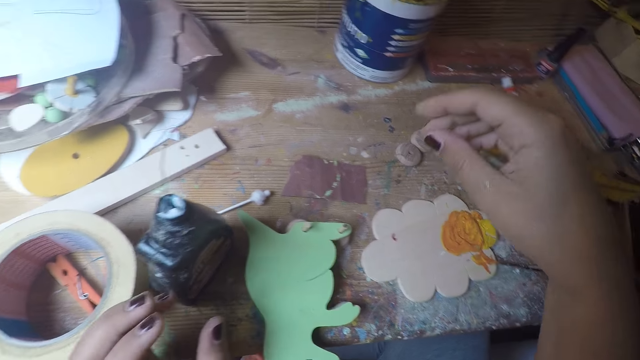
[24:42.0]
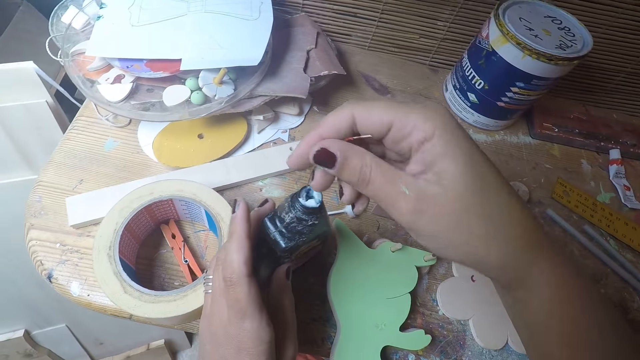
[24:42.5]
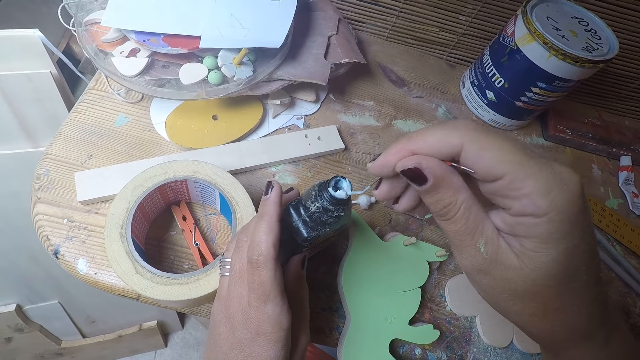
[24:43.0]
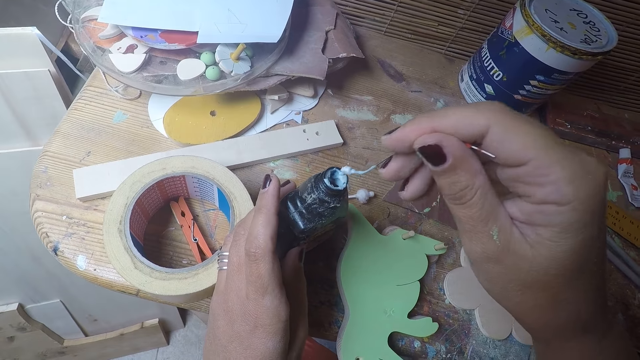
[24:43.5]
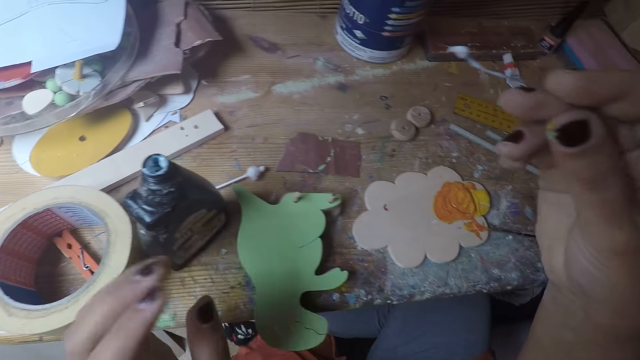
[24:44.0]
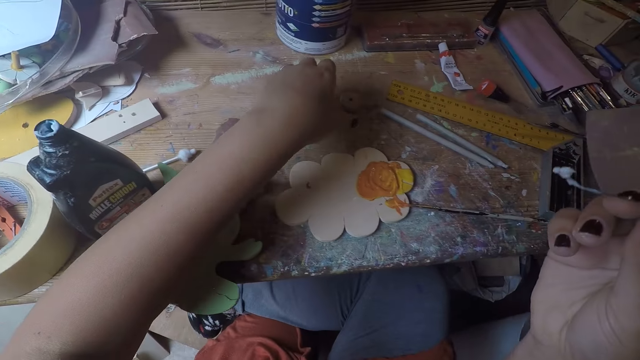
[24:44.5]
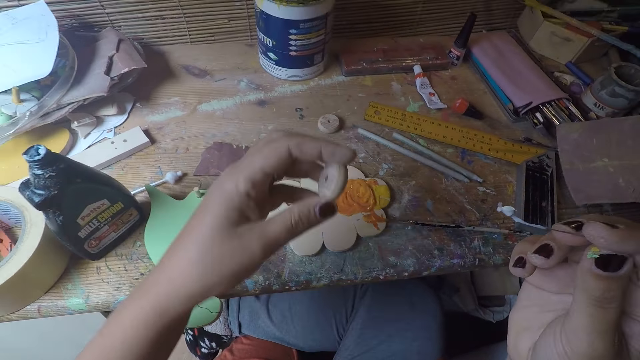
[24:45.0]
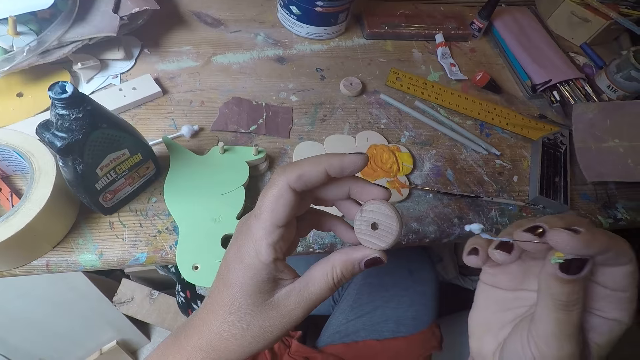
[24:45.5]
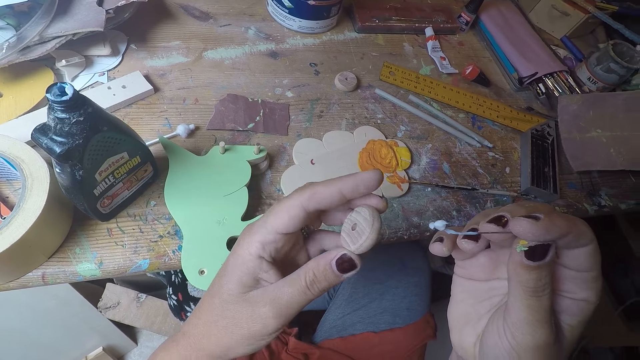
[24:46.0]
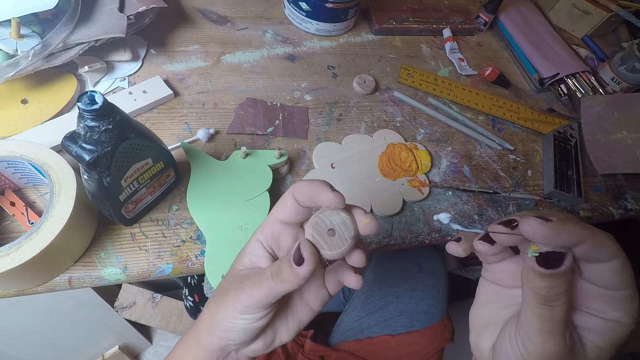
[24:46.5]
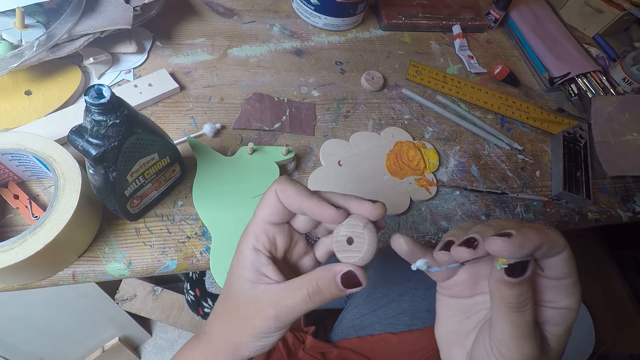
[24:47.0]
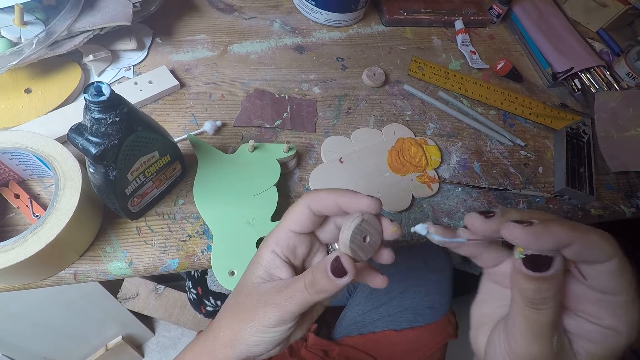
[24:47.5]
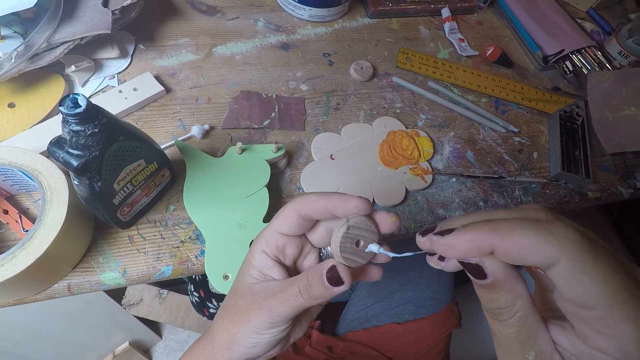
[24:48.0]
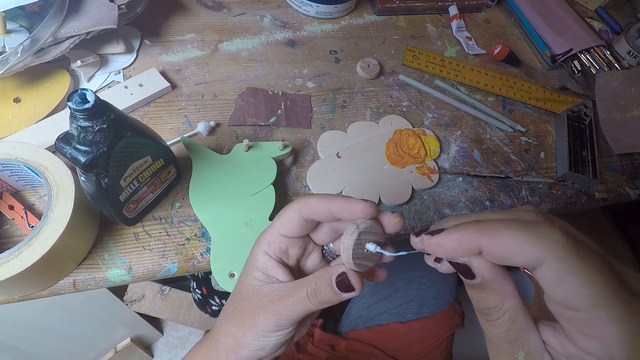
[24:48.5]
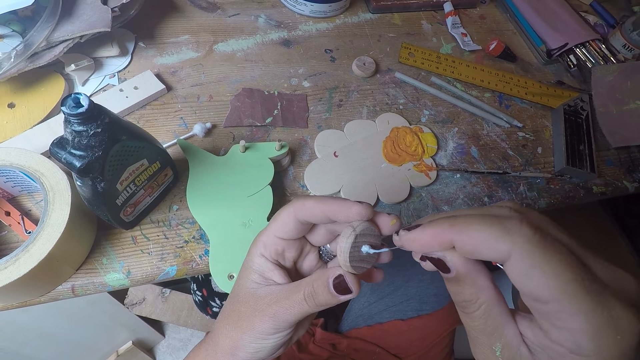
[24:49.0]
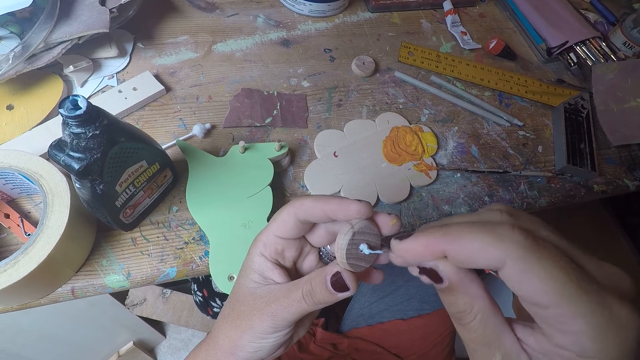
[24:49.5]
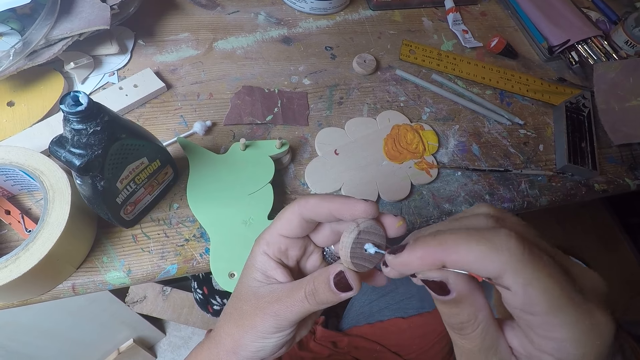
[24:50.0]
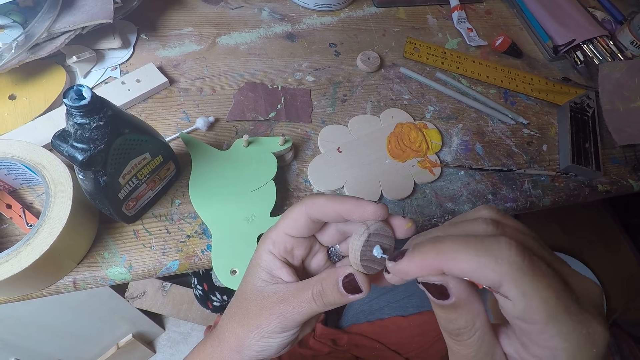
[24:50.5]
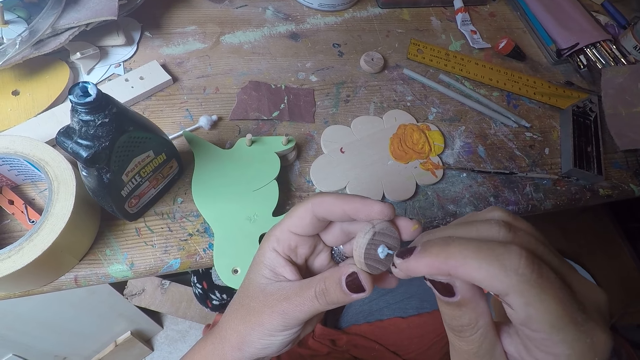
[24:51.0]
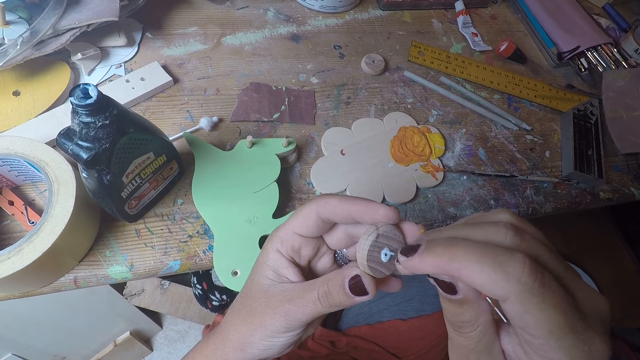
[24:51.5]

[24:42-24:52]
The camera wearer holds the bottle of glue with her right hand. She takes glue with the metal string in the bottle of glue with her right hand. She stirs a wire in the bottle of glue. She picks up a round wood on the table with her left hand. She puts the metal string with glue in her right hand into a hole of the round wood in her left hand.

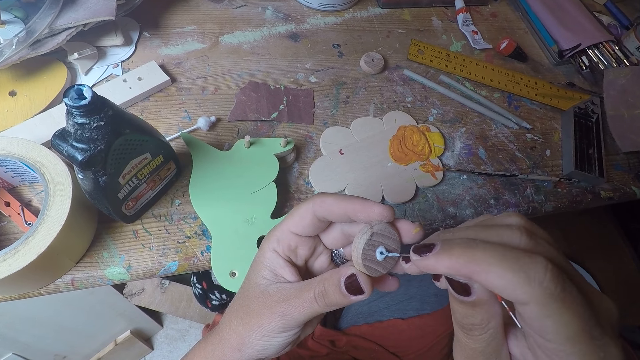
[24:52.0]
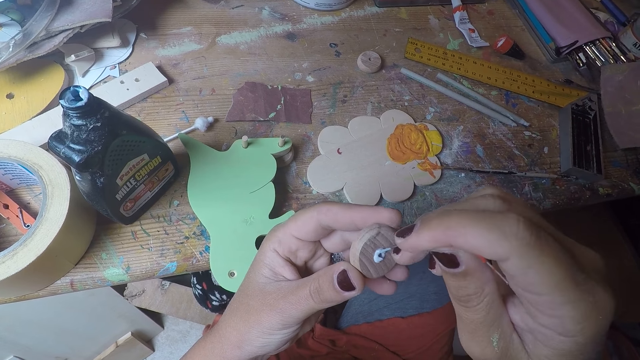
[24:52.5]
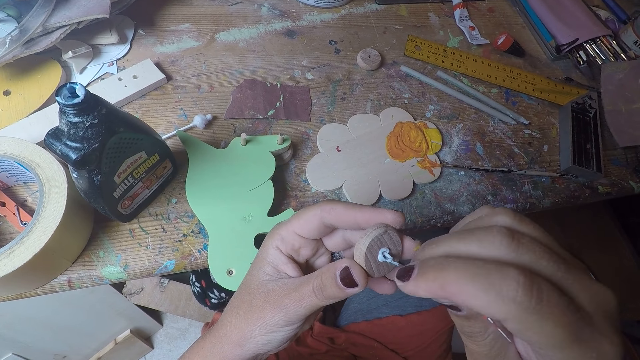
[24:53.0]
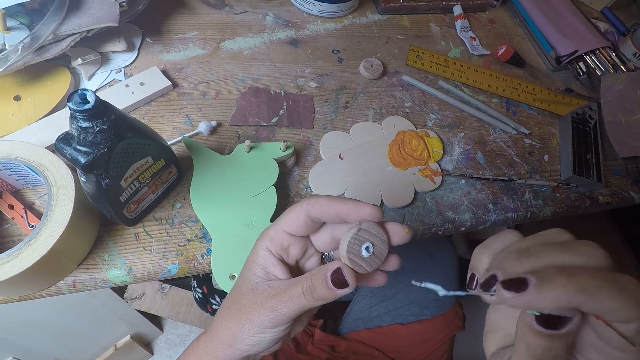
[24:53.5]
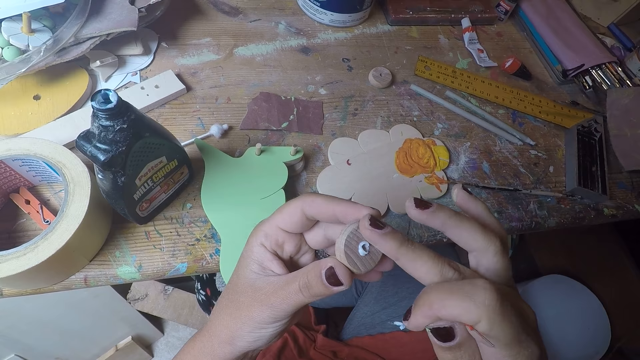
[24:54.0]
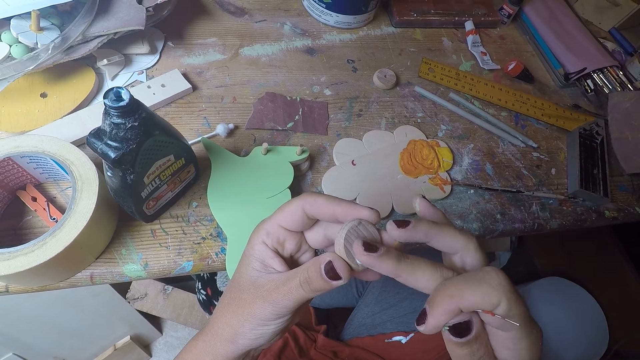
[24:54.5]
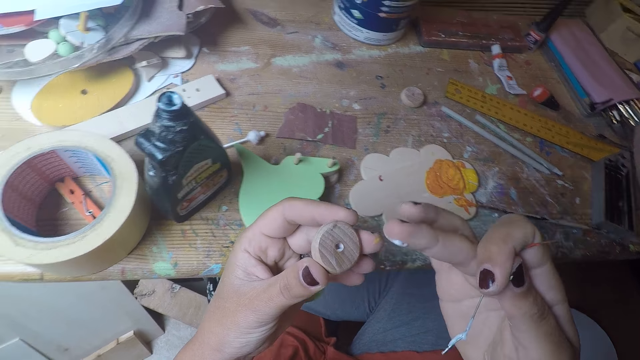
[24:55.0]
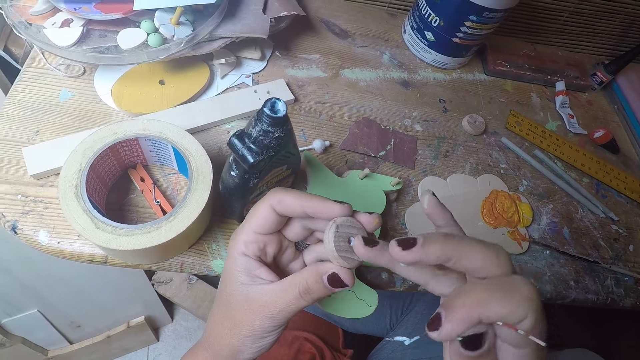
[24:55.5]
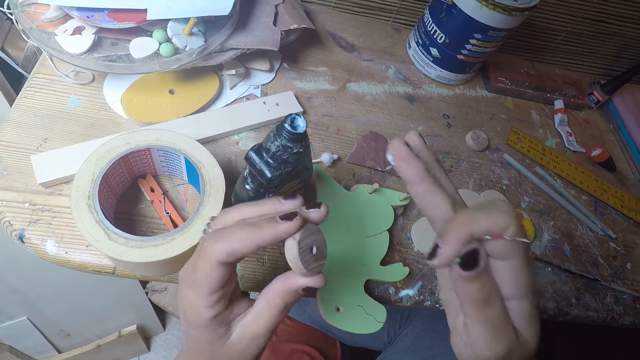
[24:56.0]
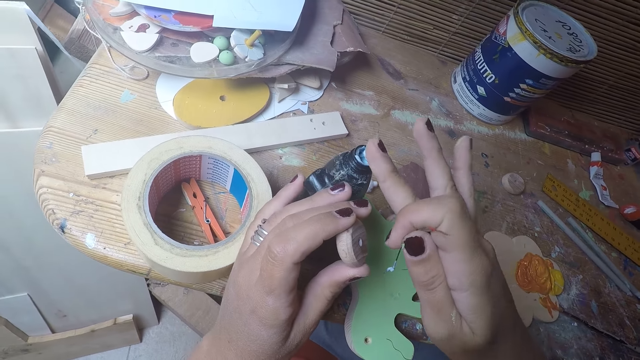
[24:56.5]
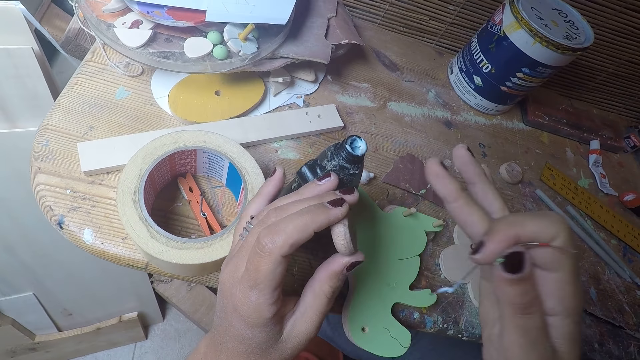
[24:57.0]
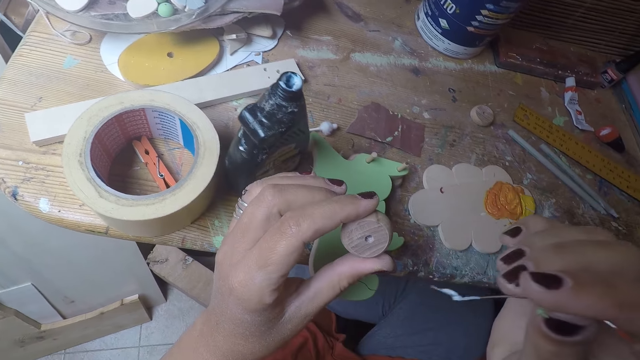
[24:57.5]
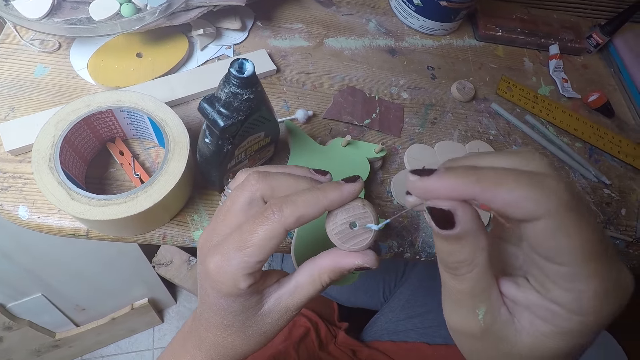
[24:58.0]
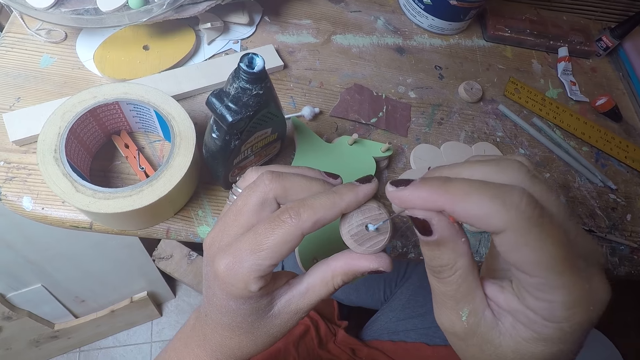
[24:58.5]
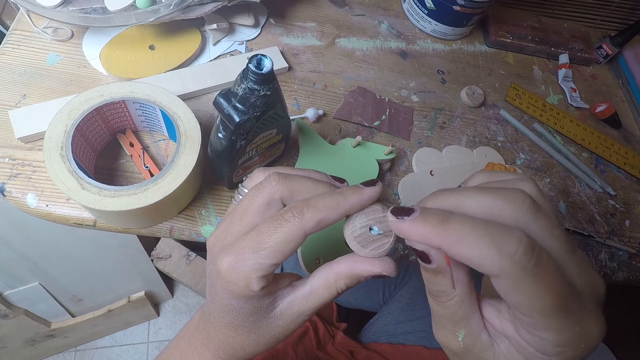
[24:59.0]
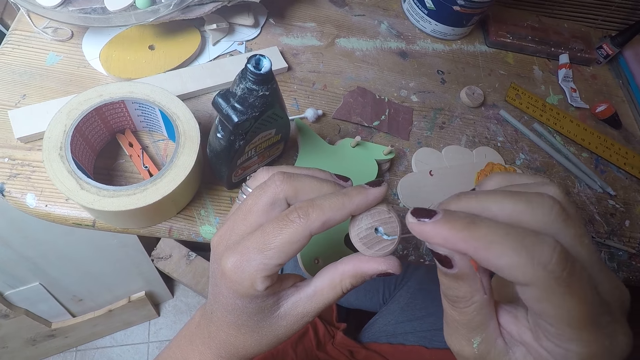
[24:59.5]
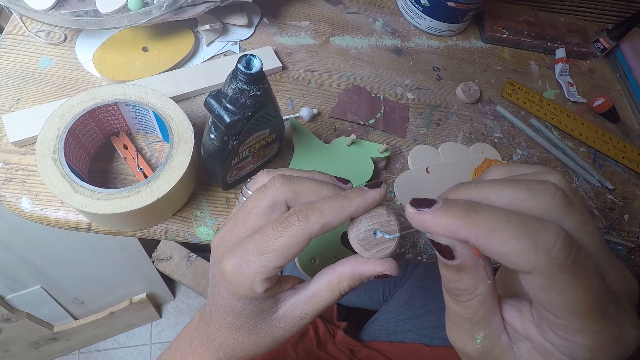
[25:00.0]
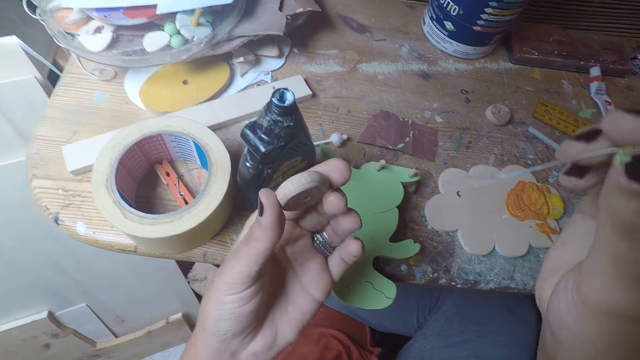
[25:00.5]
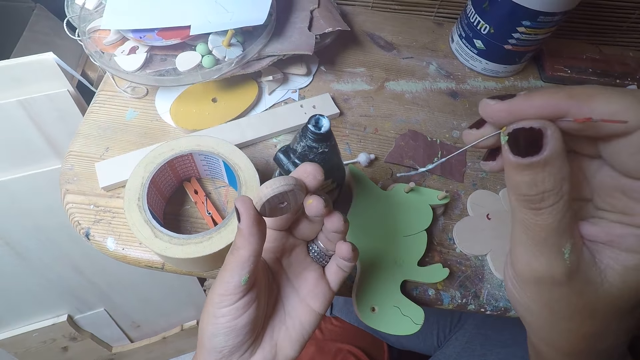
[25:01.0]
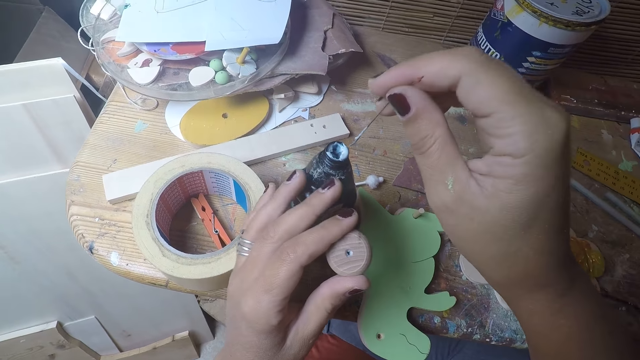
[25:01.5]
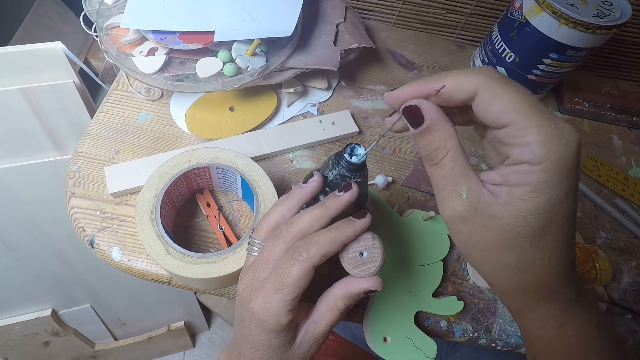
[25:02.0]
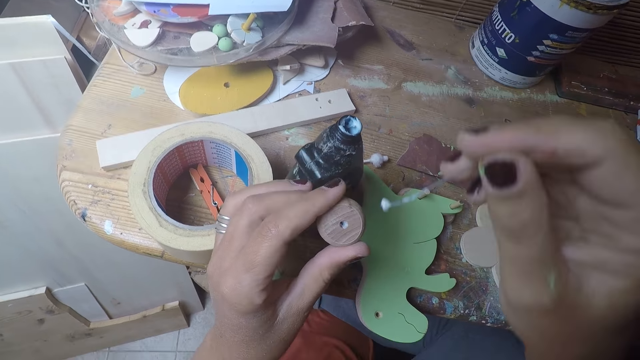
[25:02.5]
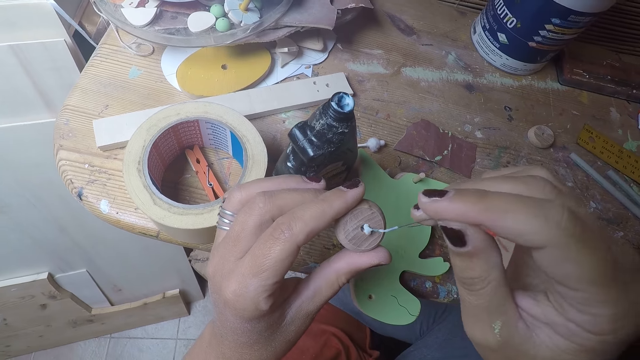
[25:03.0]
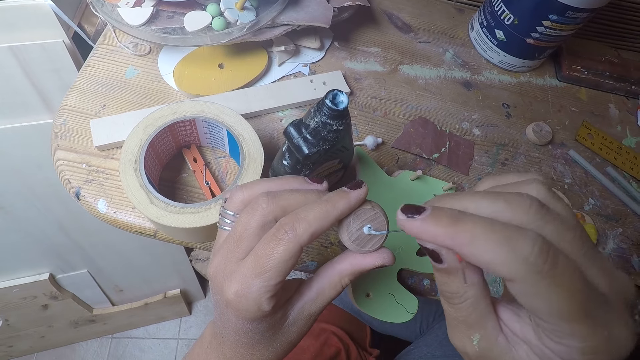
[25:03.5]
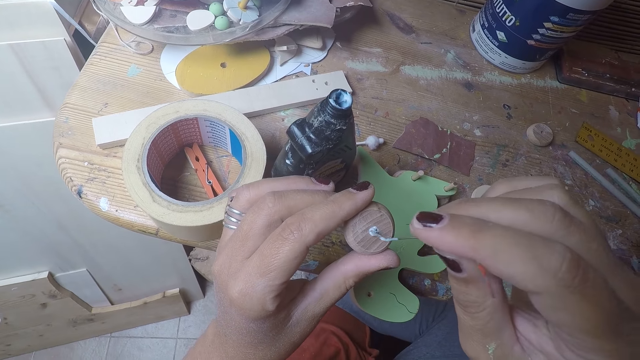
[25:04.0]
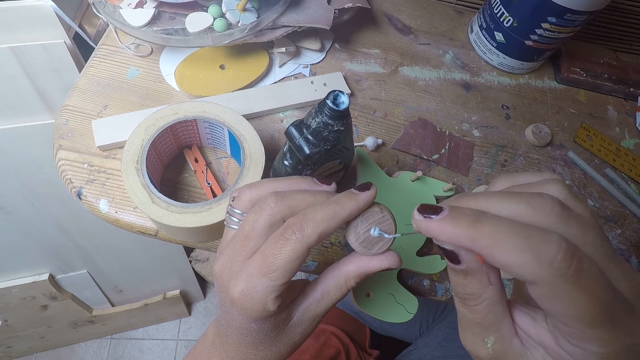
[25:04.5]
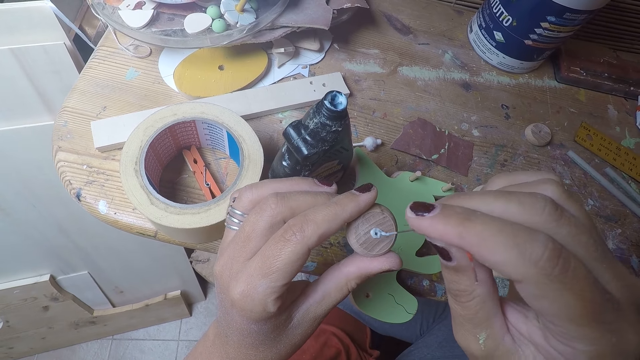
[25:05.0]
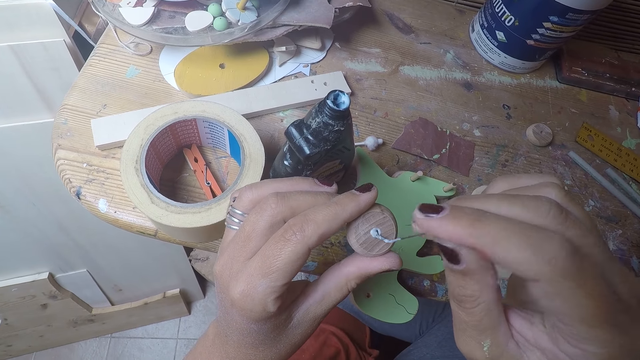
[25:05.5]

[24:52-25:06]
The camera wearer cleans the excess glue on the round wood in her left hand with her right finger. She cleans the glue on her right finger on the bottle of glue. She puts the metal string with glue in her right hand into a hole of the round wood in her left hand. She takes glue with the metal string in her right hand from the bottle of glue. She puts the metal string with glue in her right hand into a hole of the round wood in her left hand.
